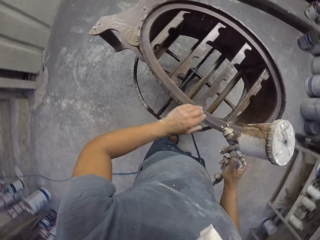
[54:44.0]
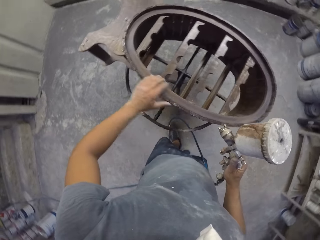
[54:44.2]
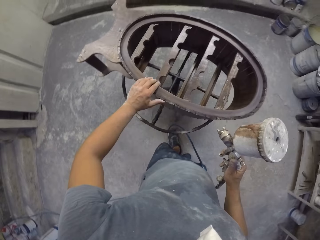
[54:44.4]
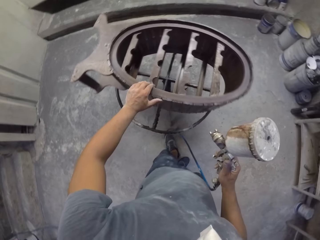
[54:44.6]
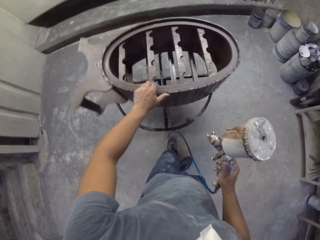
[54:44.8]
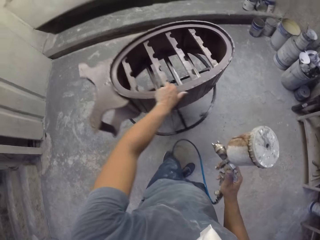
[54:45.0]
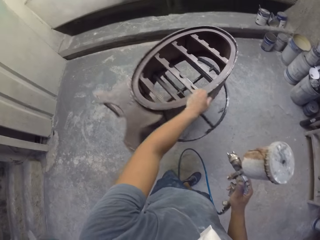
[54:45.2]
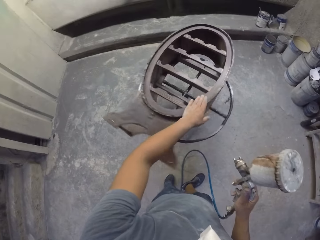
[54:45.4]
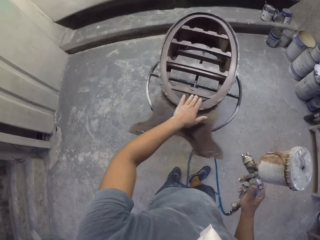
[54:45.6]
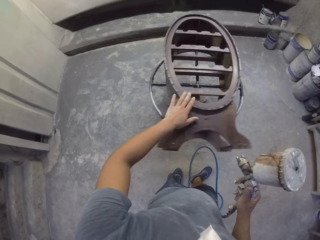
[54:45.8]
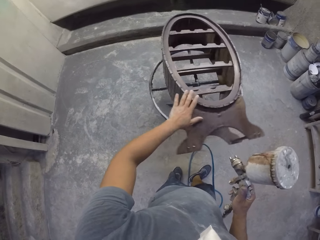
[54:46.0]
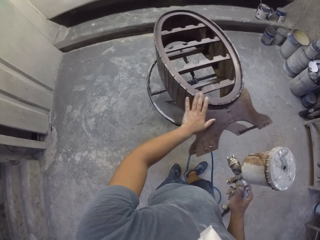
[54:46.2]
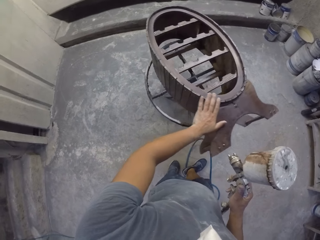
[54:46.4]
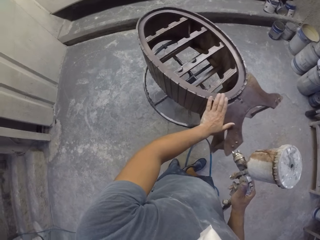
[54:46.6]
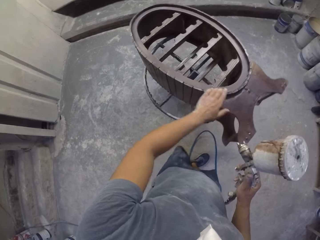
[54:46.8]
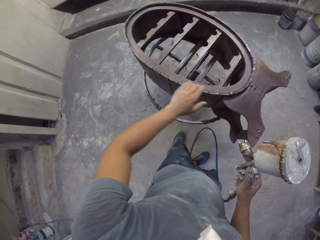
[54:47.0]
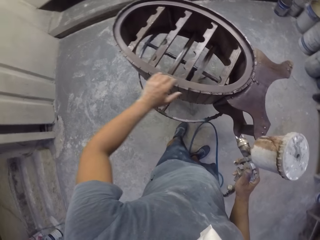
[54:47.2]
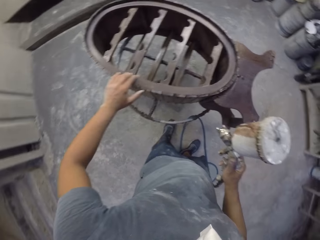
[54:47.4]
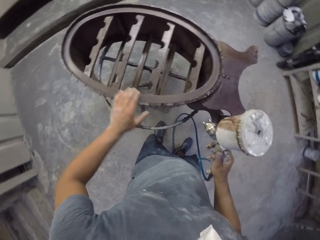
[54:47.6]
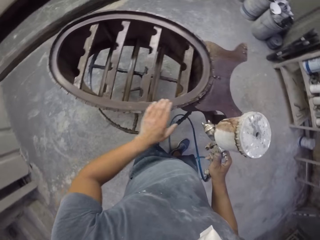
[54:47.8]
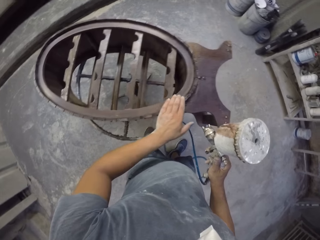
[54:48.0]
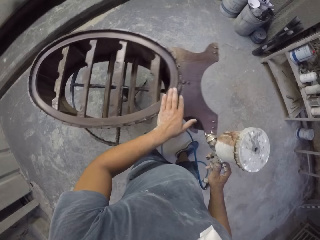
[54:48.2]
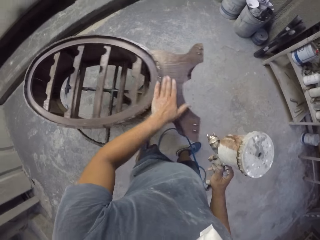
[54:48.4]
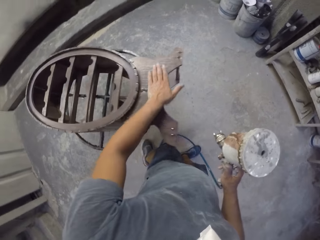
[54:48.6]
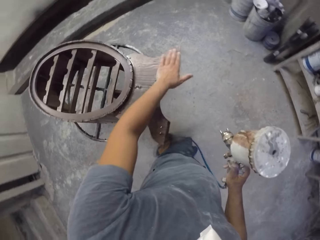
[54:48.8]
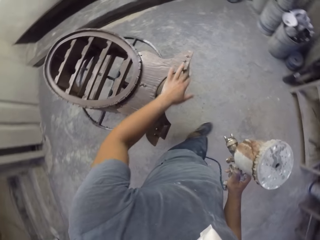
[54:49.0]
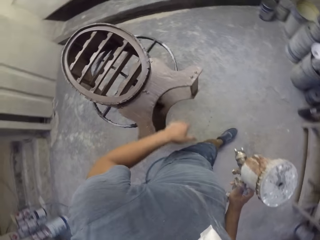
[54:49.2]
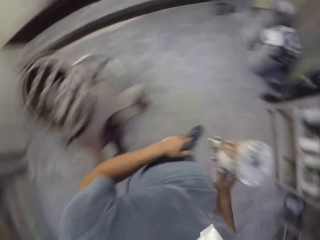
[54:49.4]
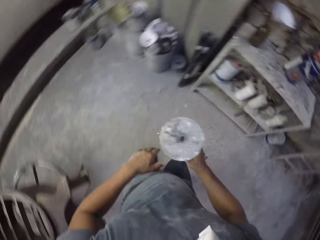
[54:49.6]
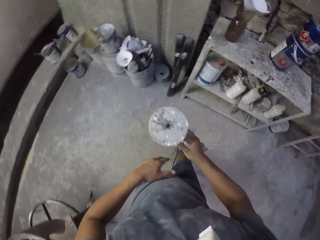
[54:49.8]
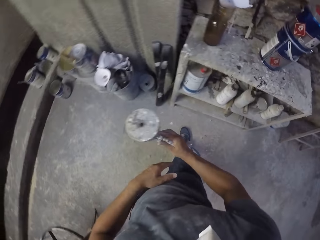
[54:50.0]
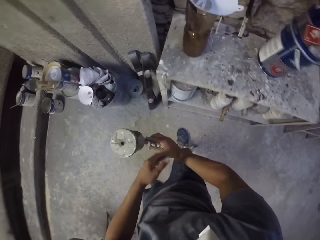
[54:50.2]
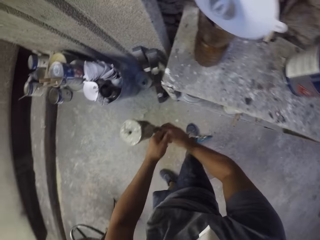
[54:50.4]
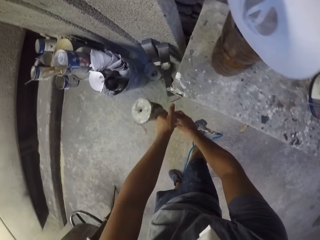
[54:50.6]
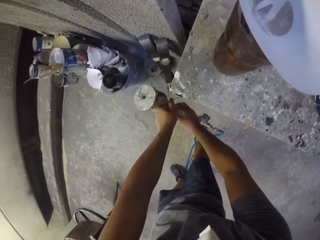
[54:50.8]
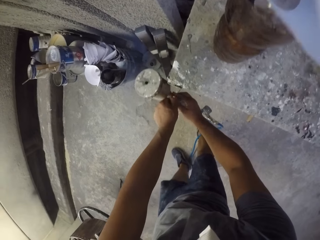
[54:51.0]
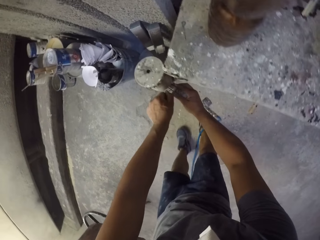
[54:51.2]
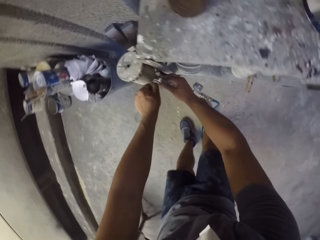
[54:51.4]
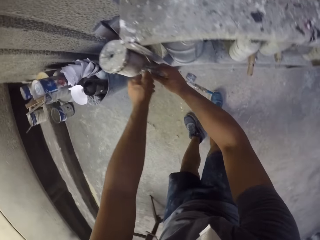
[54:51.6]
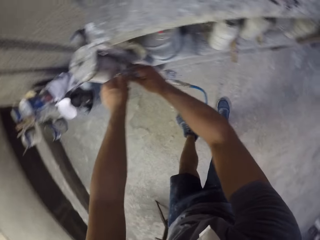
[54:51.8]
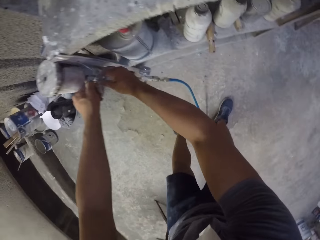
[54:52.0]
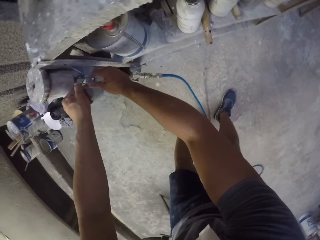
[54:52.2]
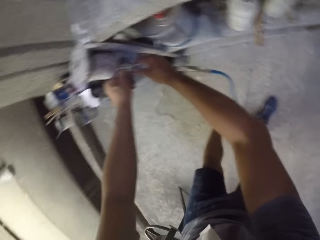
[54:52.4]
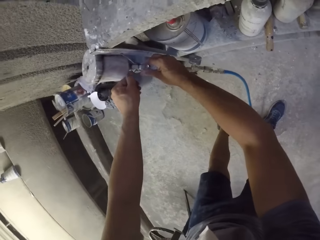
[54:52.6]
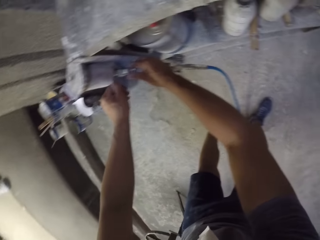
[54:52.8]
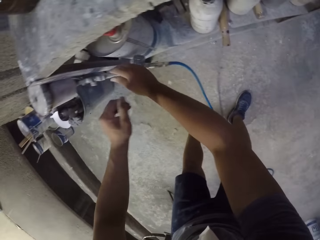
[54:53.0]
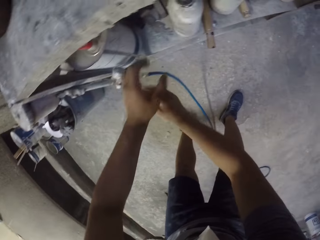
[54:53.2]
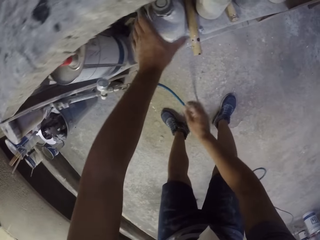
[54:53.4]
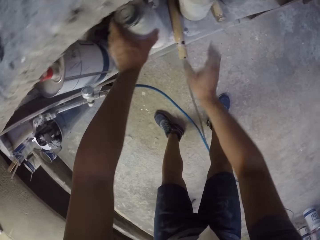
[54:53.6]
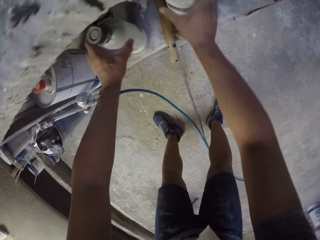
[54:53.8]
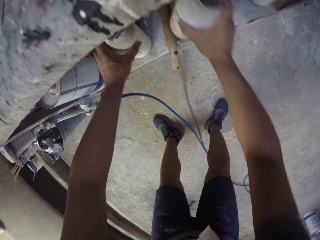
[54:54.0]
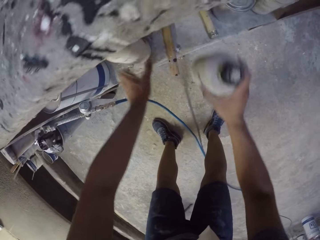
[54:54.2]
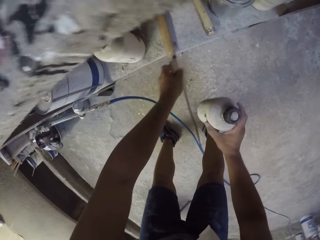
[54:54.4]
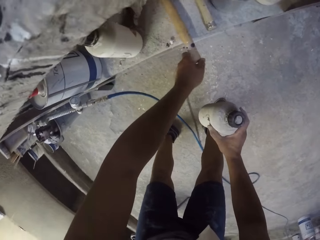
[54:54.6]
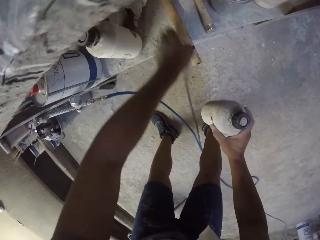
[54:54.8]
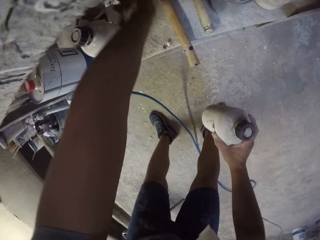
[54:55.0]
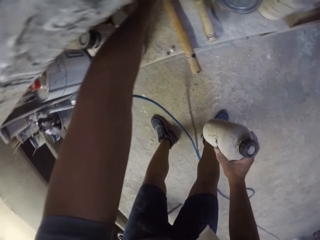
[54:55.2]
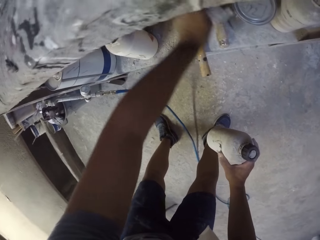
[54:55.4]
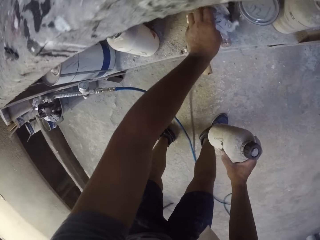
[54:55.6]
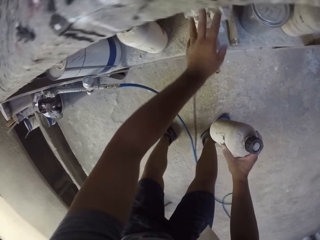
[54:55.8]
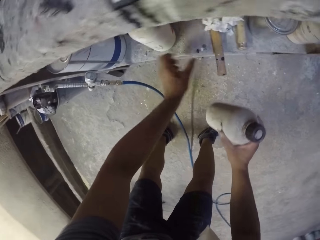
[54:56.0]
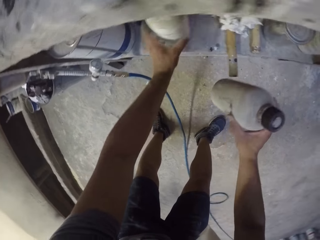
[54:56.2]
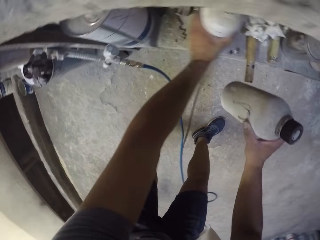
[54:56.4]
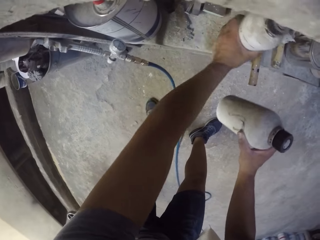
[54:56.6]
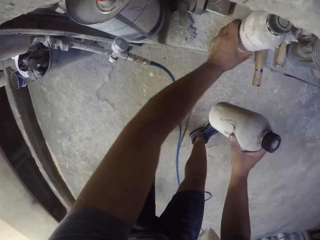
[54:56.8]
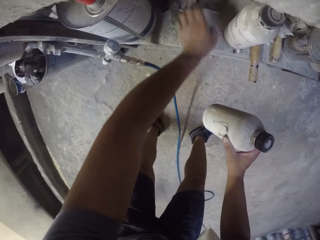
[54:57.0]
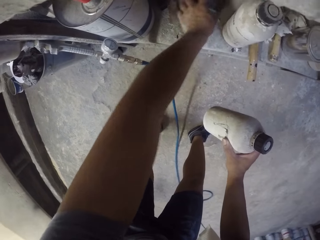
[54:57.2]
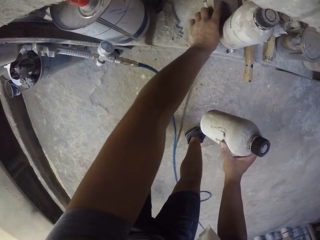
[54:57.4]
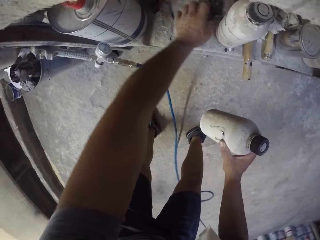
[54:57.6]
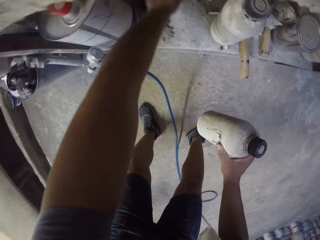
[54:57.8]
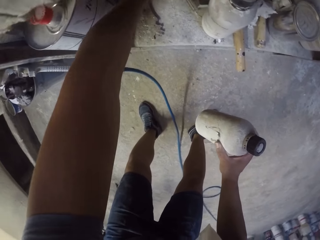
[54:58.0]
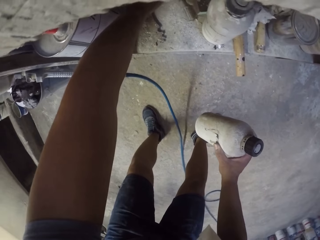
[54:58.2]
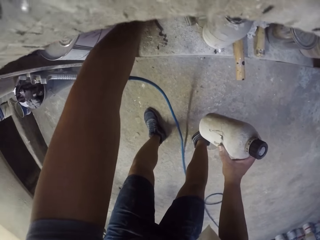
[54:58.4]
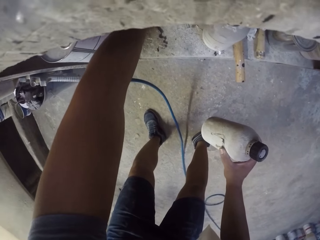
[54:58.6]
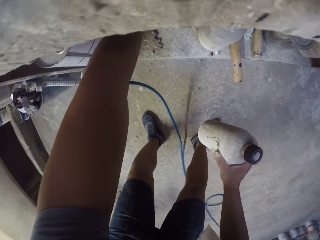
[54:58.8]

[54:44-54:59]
The camera wearer rotates a wooden stand with the left hand. They touch the wooden stand with the left hand in the room. They hang a paint spray gun on the table. They pick up a bottle on the shelf. They arrange bottles on the shelf.

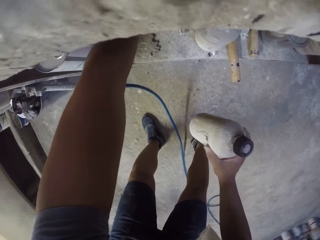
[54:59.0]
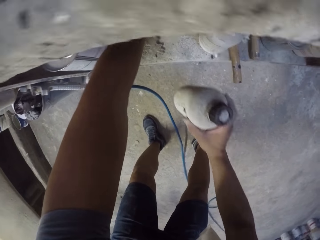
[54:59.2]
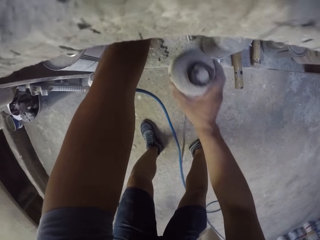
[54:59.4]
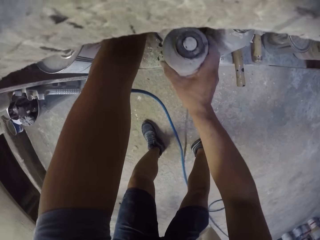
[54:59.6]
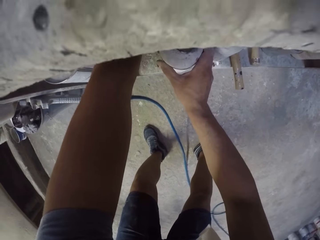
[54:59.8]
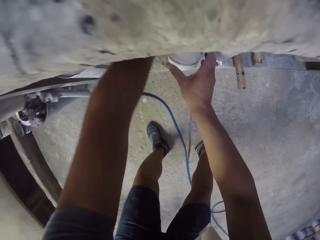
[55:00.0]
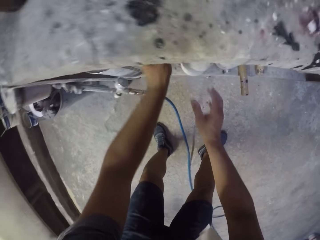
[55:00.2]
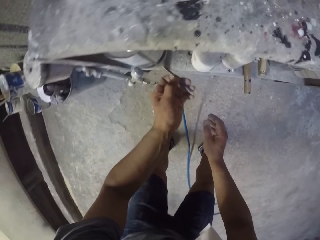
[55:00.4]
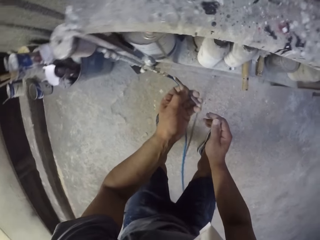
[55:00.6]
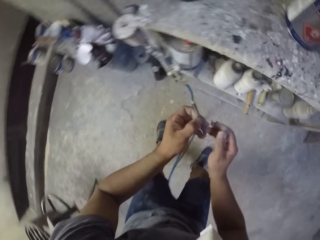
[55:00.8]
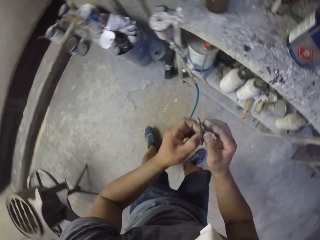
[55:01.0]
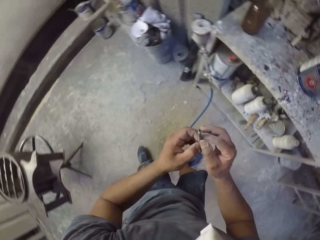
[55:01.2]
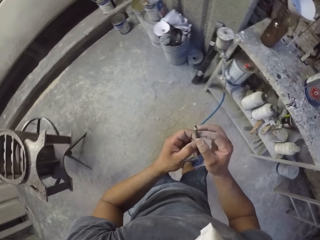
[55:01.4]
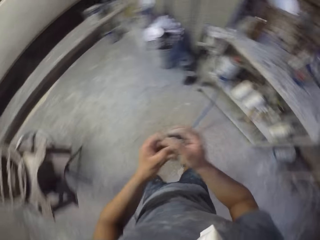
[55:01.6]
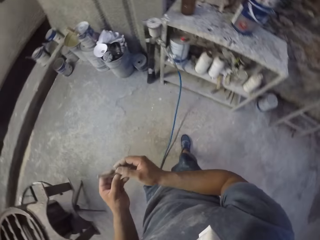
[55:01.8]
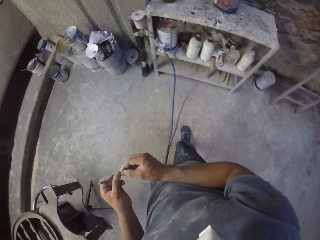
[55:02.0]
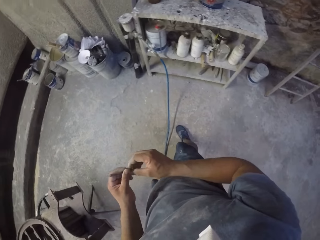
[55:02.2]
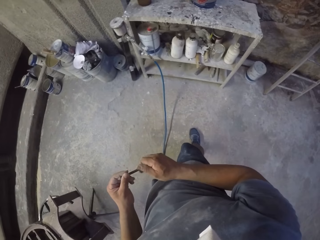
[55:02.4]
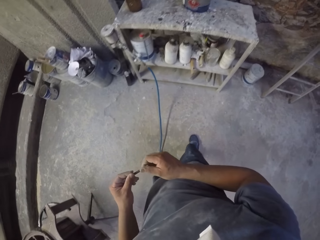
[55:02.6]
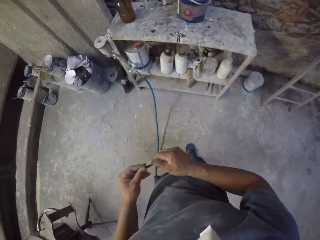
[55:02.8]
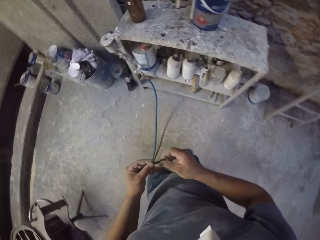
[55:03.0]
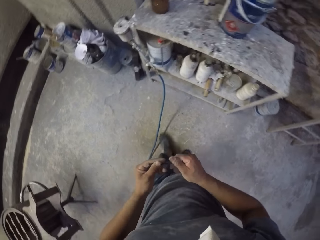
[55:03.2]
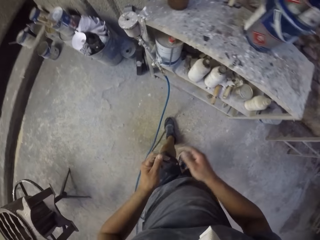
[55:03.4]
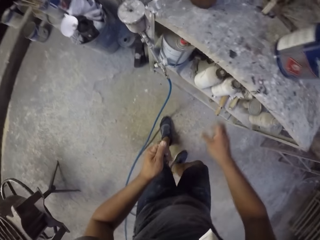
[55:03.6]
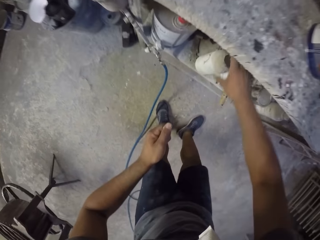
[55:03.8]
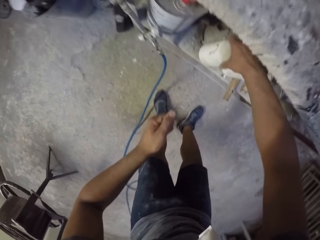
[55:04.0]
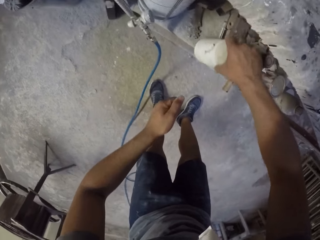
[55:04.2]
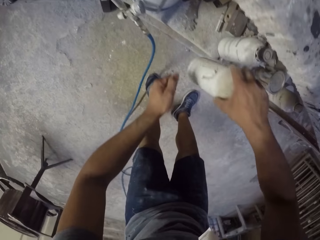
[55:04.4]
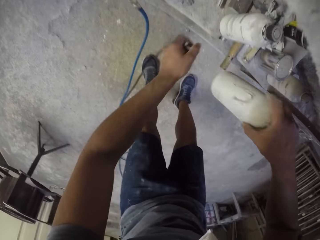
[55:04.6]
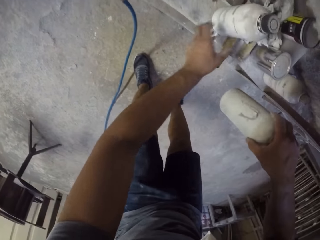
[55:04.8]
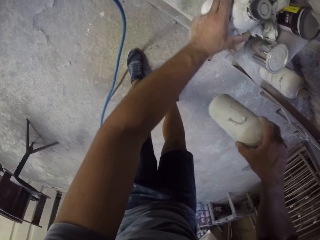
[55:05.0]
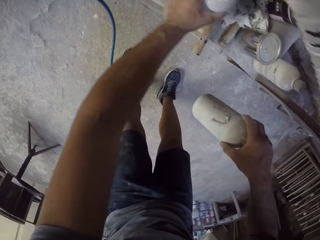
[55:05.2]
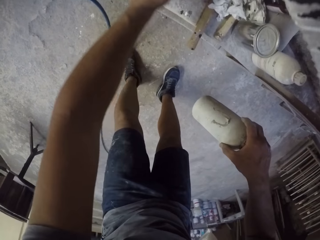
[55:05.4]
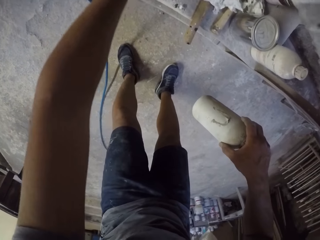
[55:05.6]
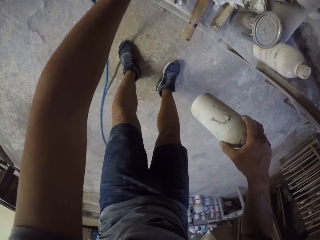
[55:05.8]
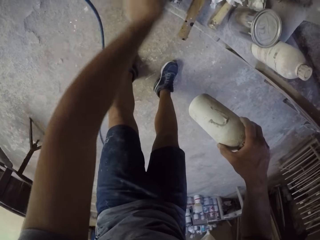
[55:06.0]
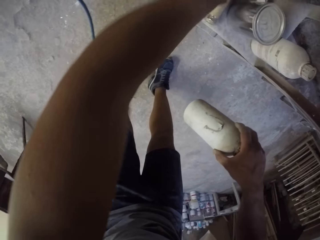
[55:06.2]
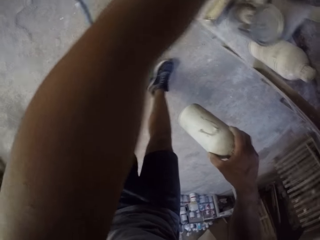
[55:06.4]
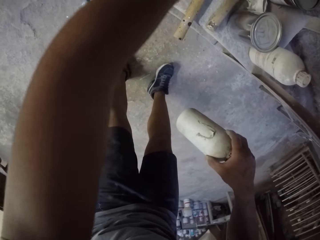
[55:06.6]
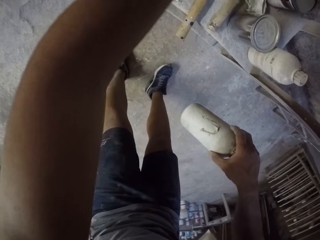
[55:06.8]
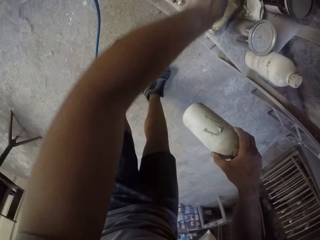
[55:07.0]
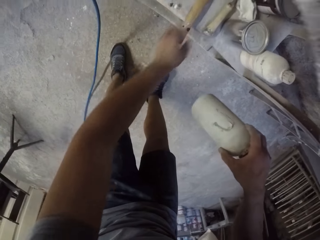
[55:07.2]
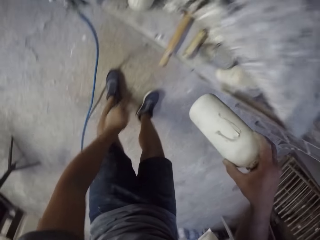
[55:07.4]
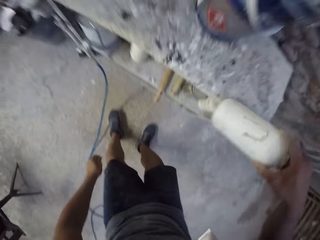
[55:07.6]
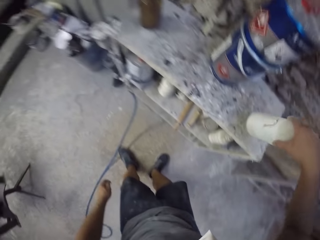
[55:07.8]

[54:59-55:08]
The camera wearer places a bottle on the shelf. They pick up a pencil on the shelf, turn around, and hold the pencil with both hands in the room. They pick up the bottle on the shelf and move bottles on the shelf.
